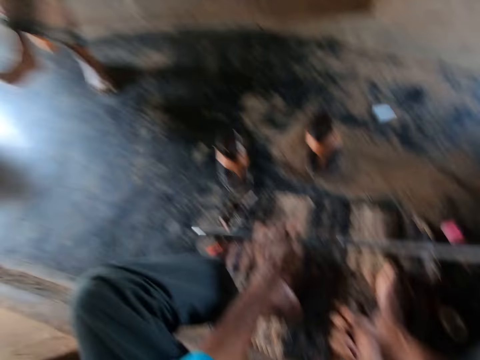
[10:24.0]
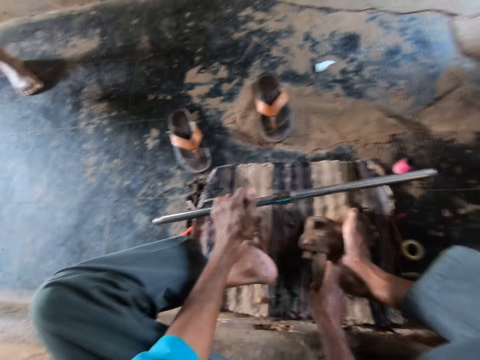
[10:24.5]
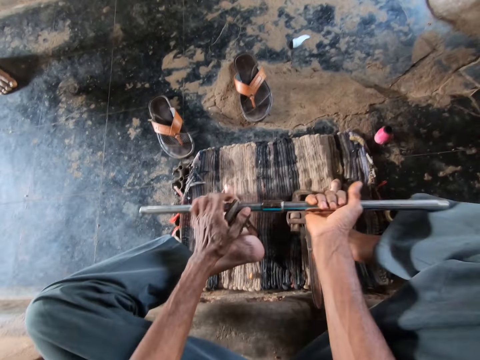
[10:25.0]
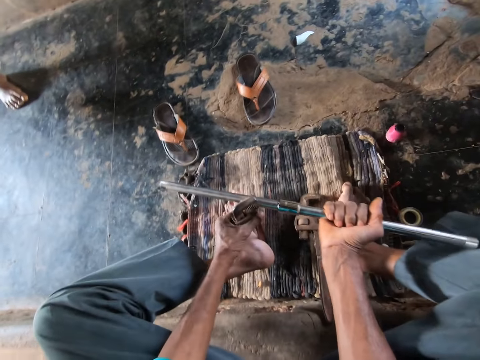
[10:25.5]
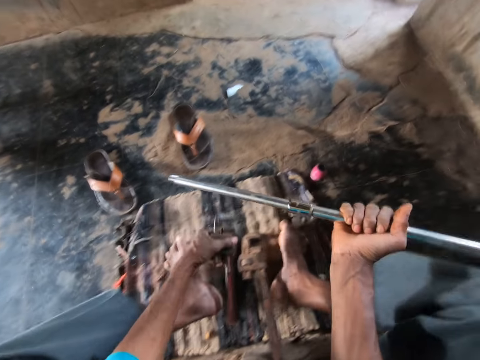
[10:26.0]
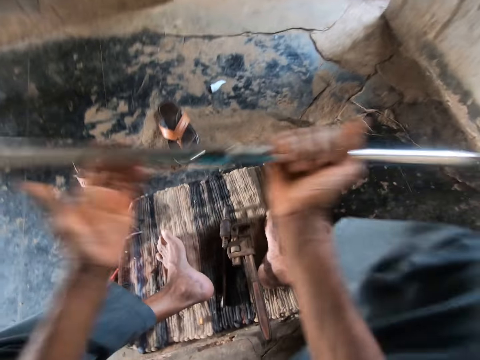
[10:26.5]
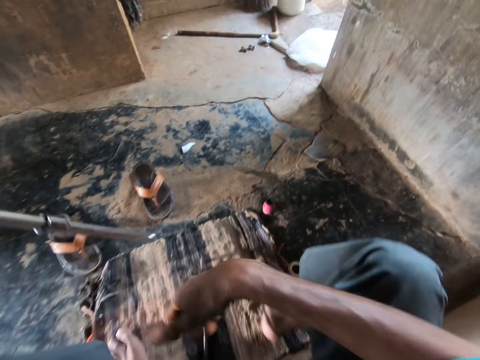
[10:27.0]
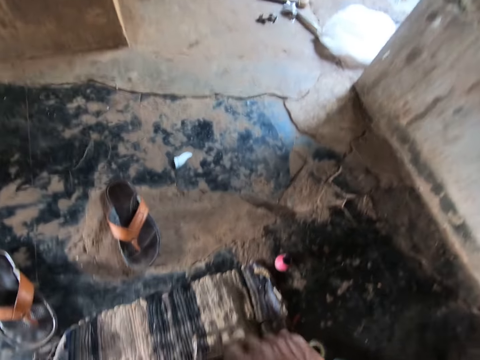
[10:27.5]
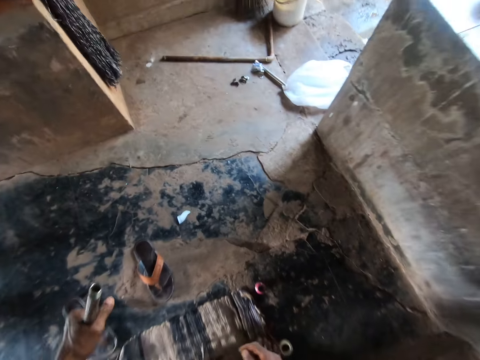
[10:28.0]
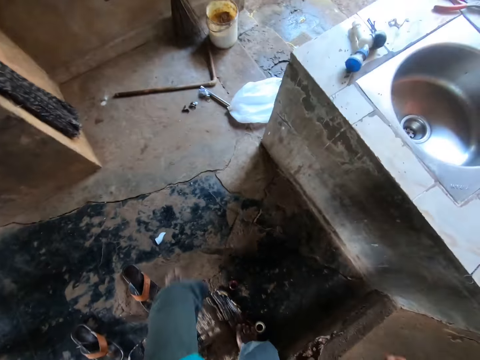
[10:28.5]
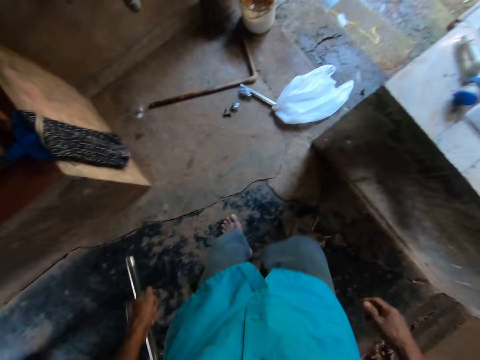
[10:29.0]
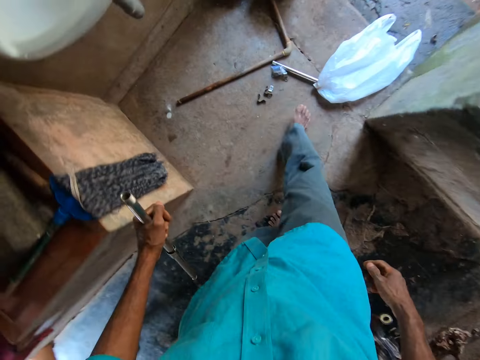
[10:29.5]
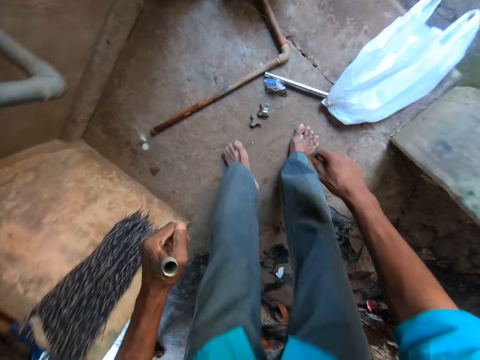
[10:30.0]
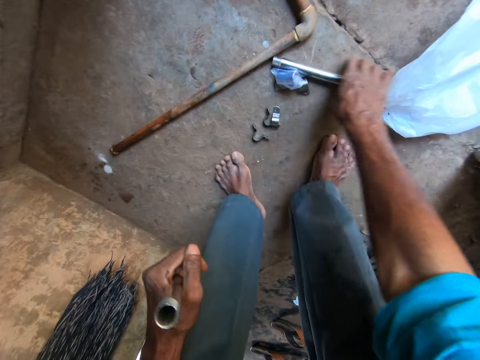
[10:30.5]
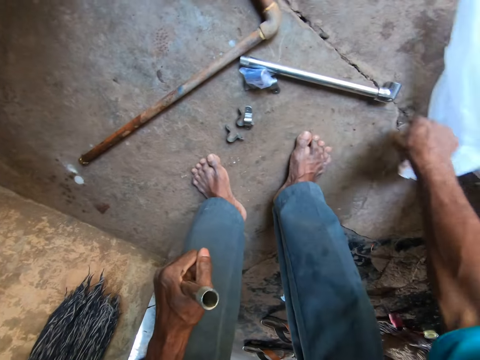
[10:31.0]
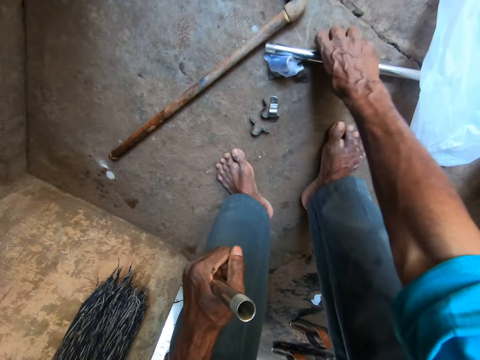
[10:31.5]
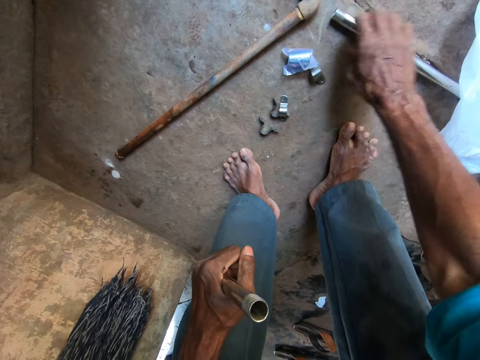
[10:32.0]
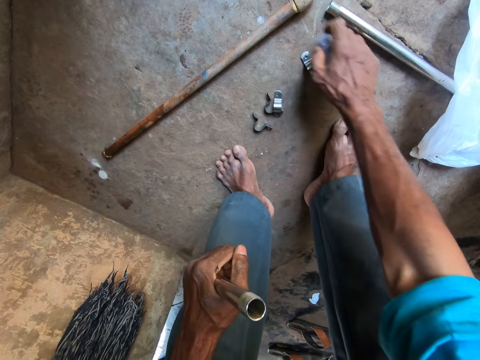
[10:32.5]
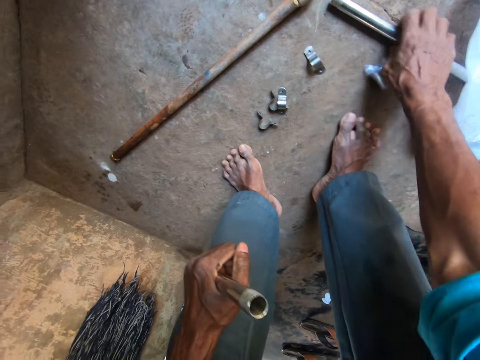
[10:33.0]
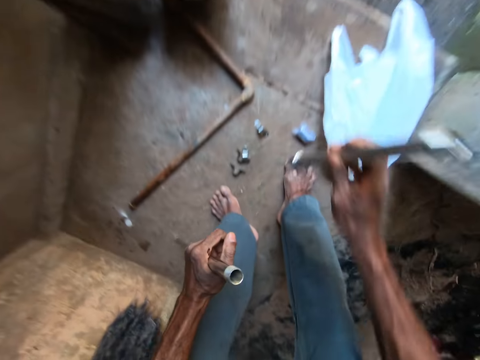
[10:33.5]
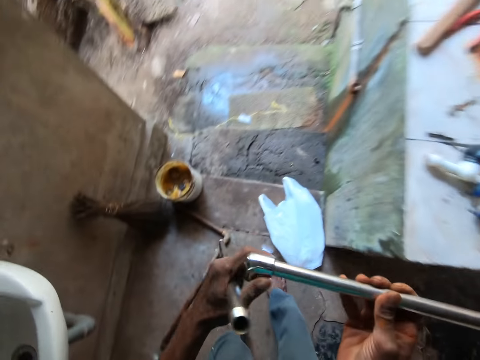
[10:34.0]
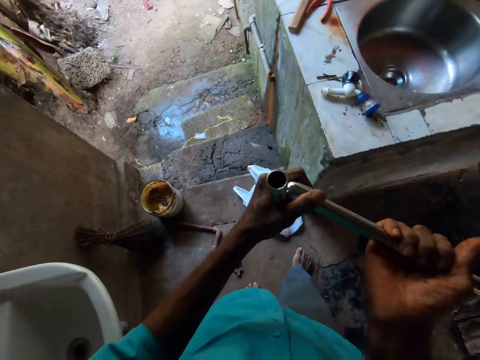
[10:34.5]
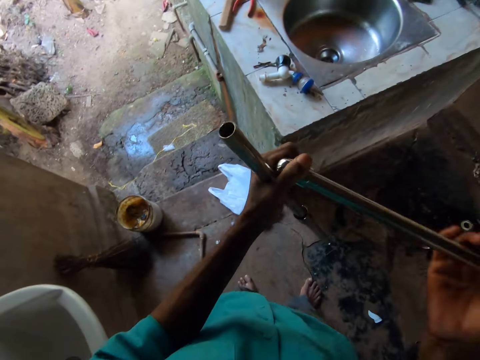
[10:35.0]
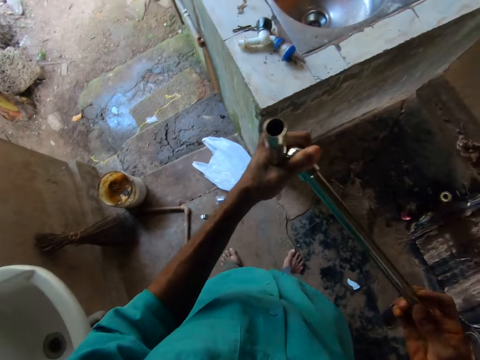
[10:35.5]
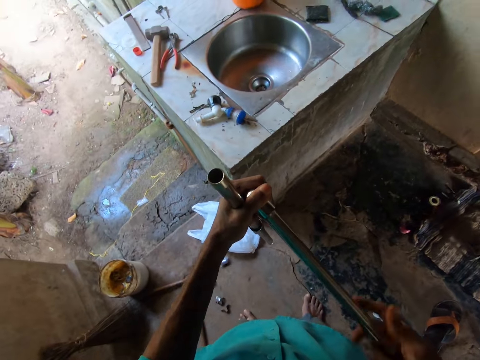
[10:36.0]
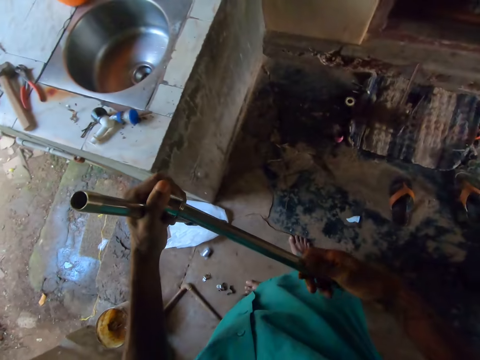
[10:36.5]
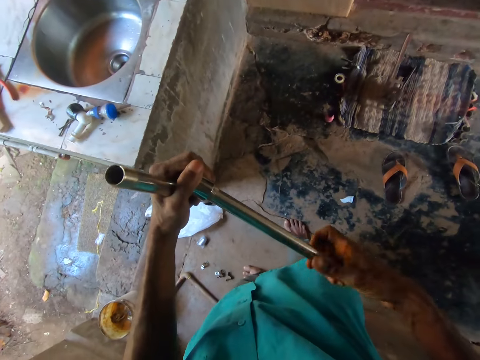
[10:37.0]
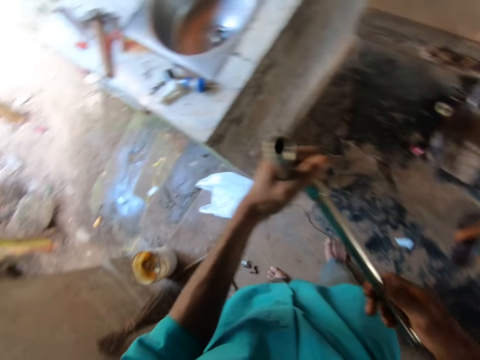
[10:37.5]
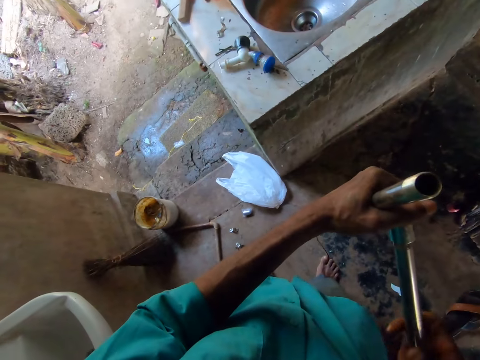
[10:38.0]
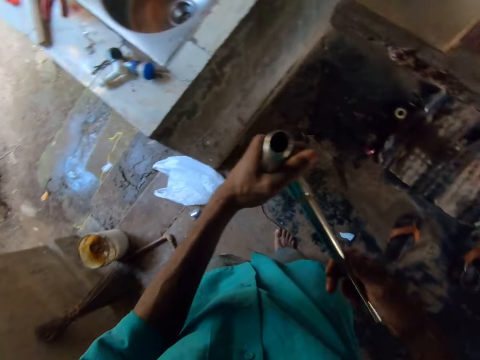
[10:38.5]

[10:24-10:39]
A man talks to the camera wearer. The camera wearer drops the pipe wrench in his right hand on the floor. He holds the metal tube or pipe with both hands. He lifts the pipe wrench on the metal pipe with his left hand. He drops the pipe wrench in his right hand on the floor. He passes the metal tube to his left hand. He gets up from the chair. He moves around and moves the paper. He picks up the metal pipe from the floor with his right hand. He moves the socket spanner. He moves something. He unfastens the metal pipe with both hands.

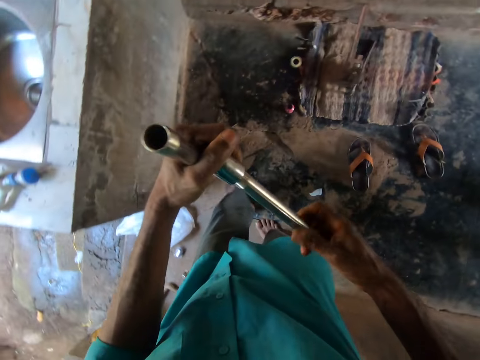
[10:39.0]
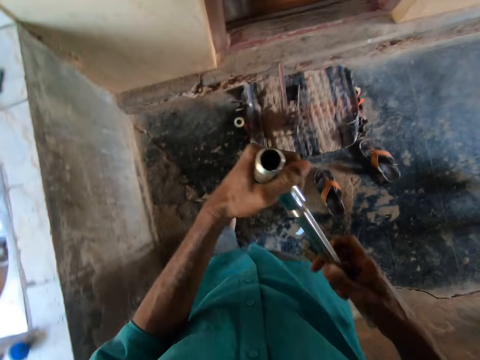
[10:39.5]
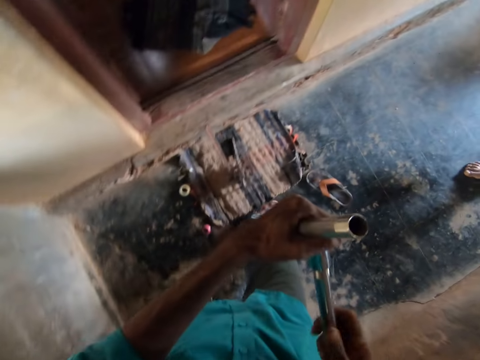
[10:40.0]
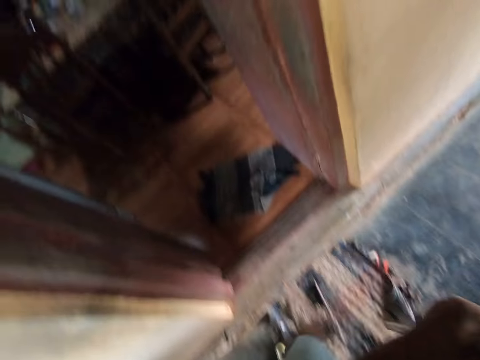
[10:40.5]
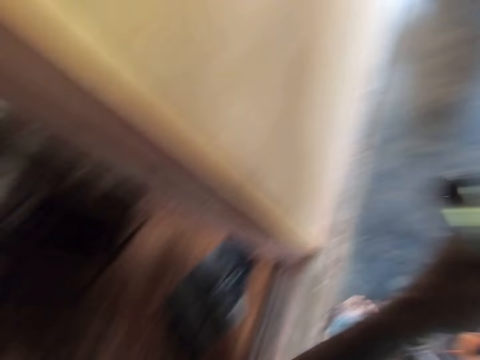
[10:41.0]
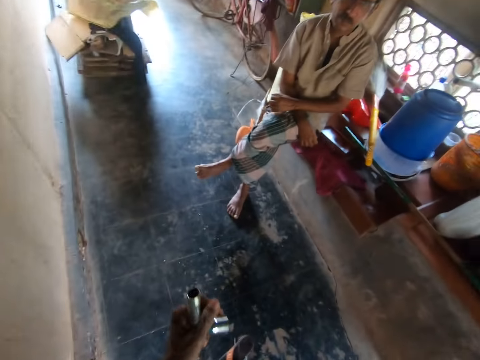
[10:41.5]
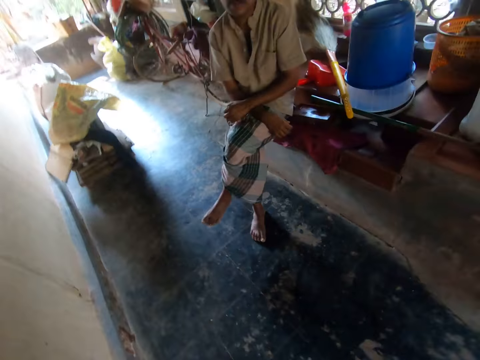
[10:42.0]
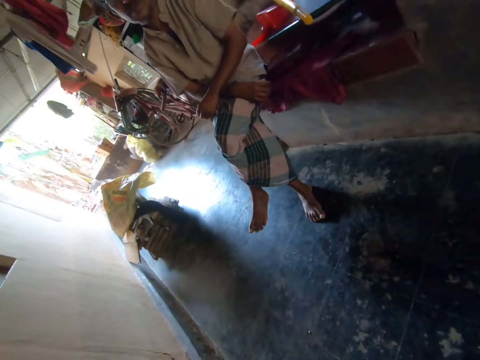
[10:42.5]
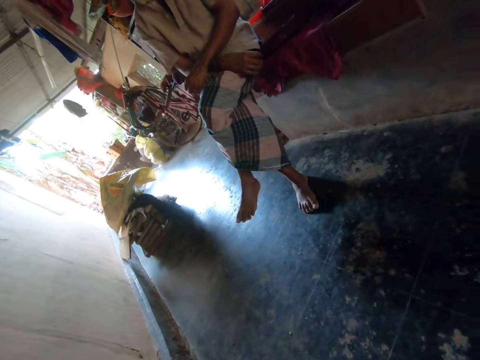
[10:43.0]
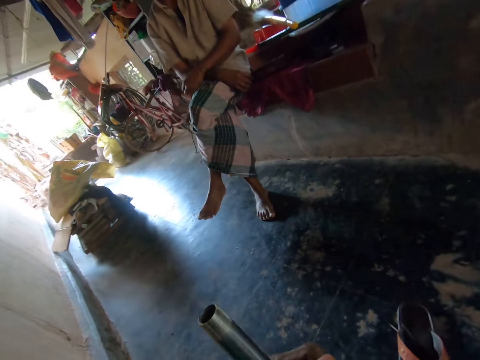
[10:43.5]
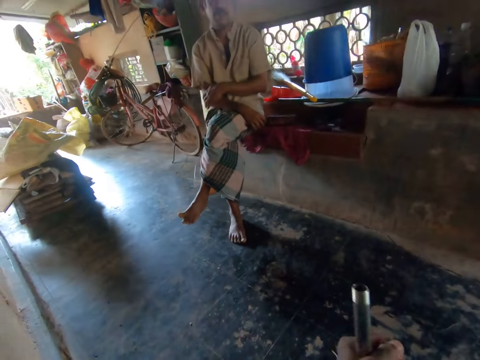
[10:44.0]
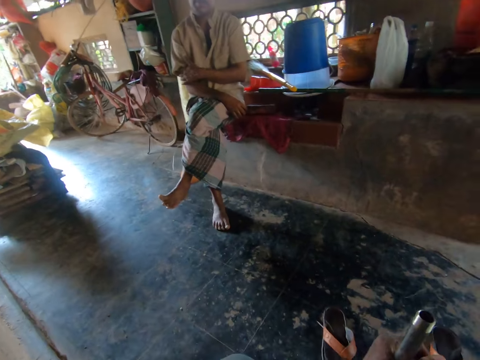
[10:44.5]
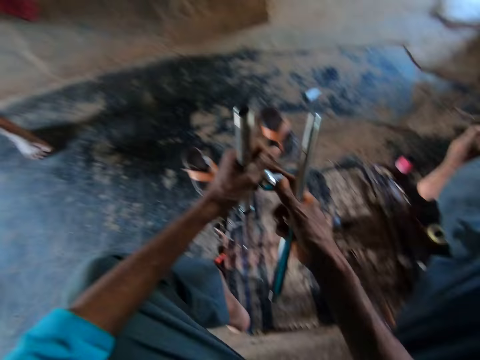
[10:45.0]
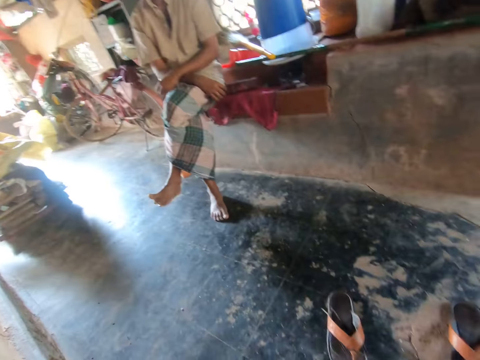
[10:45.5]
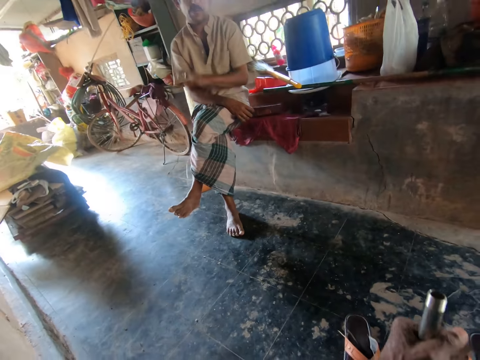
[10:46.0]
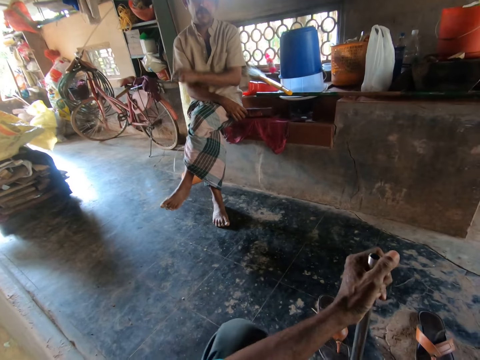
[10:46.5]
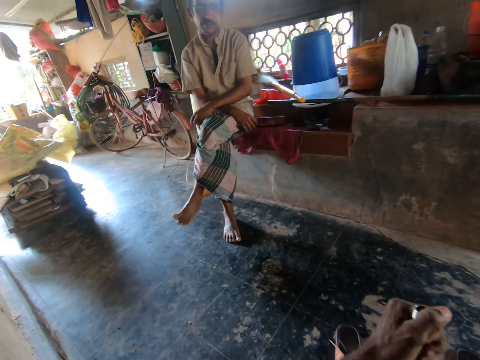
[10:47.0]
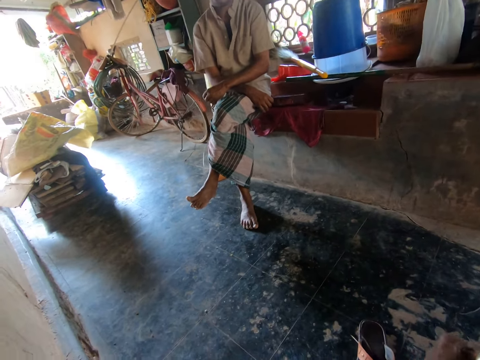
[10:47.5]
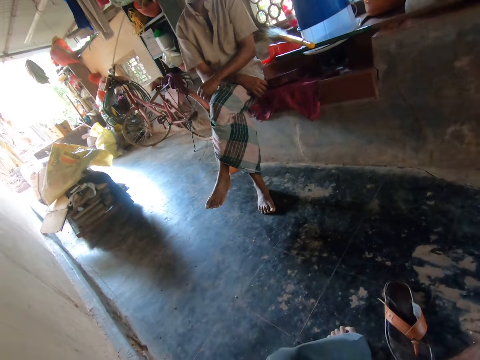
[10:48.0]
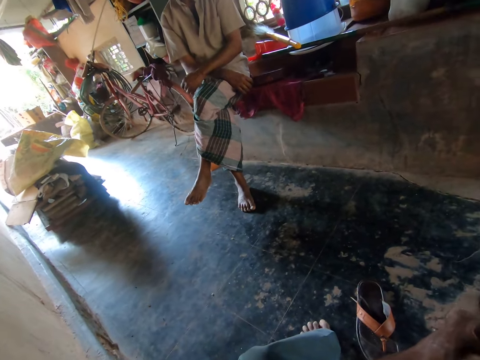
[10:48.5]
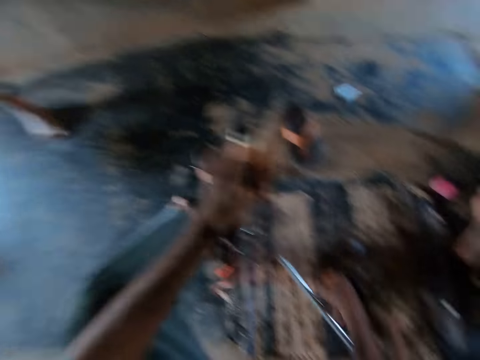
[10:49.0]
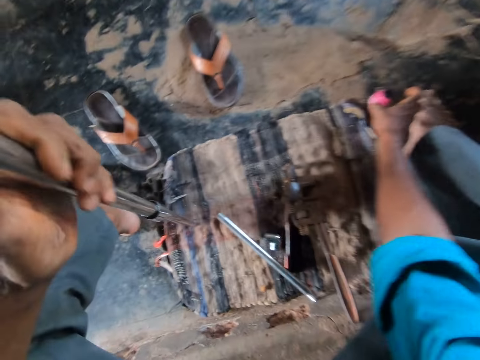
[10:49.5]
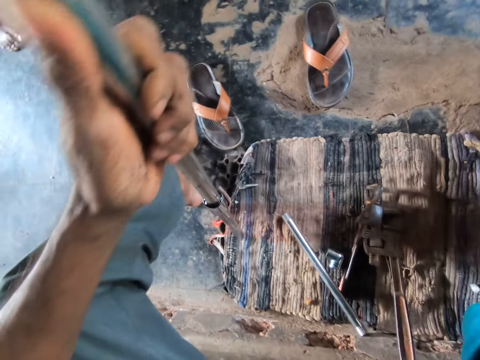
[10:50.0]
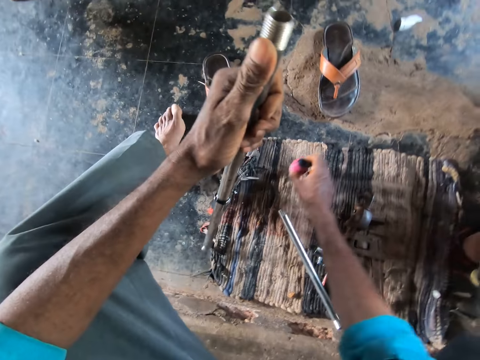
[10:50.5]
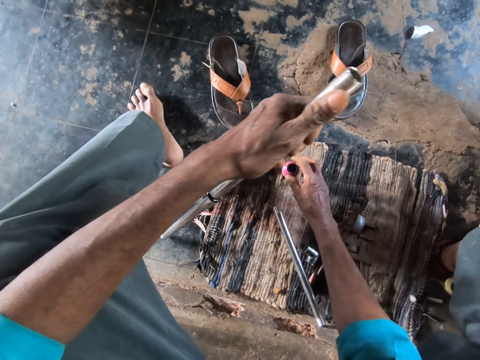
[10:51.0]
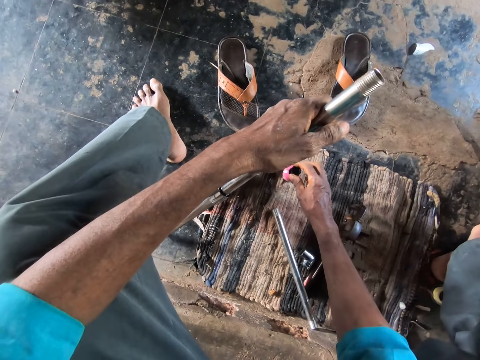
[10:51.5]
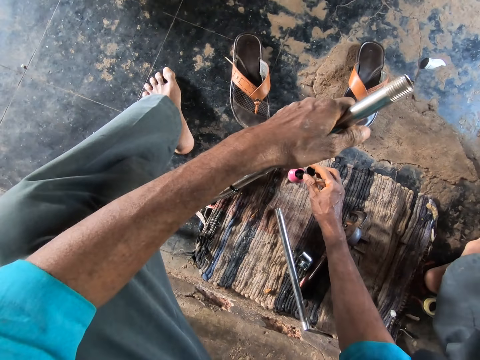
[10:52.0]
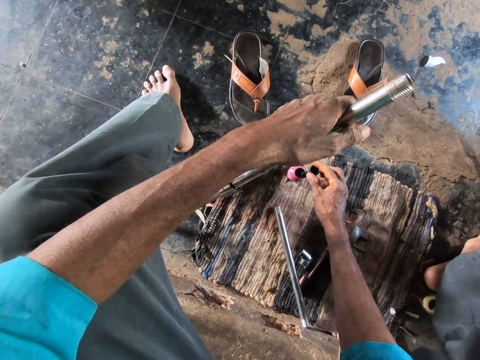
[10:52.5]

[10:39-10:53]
The camera wearer looks around. He converses with a man. He sits. He lifts a bottle on the floor with his right hand. He drops the bottle in his right hand on the floor. He opens the bottle.
